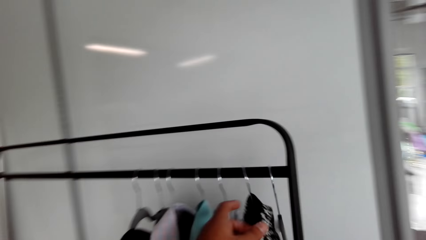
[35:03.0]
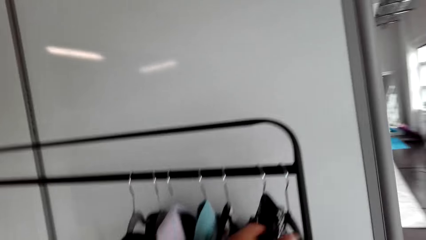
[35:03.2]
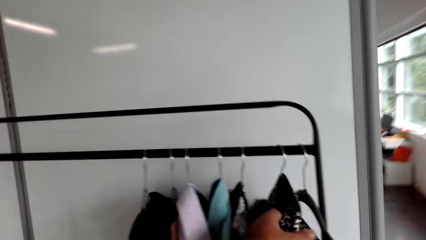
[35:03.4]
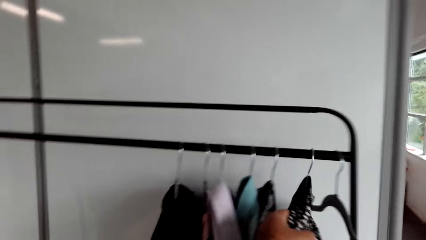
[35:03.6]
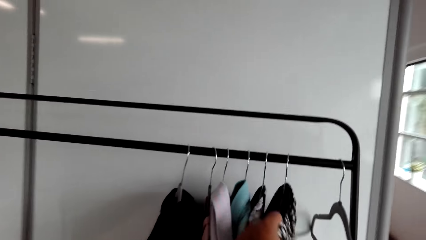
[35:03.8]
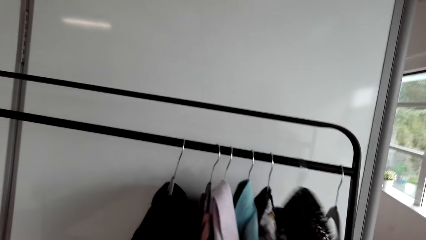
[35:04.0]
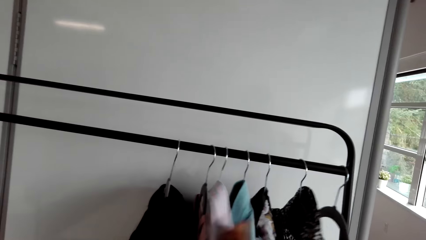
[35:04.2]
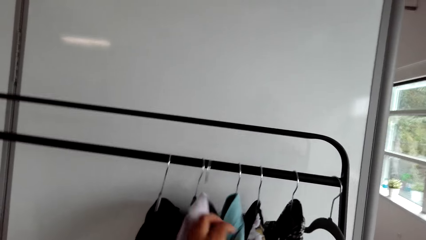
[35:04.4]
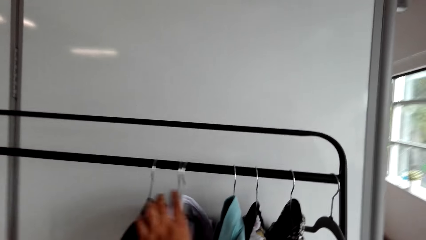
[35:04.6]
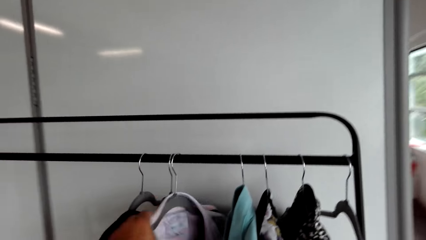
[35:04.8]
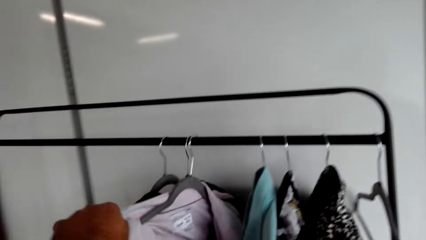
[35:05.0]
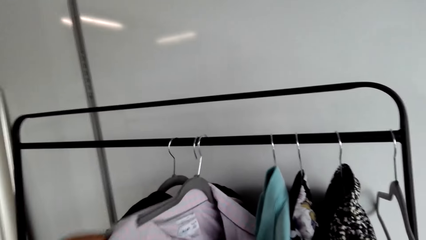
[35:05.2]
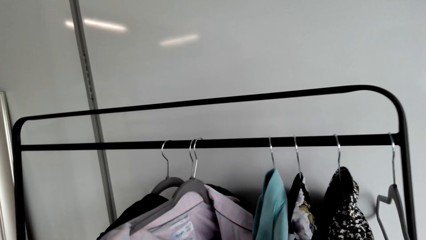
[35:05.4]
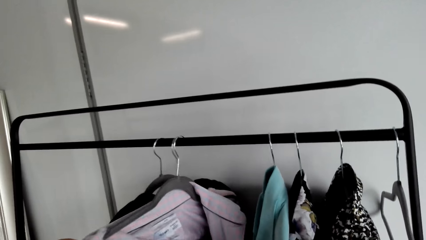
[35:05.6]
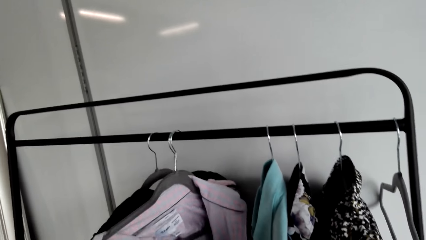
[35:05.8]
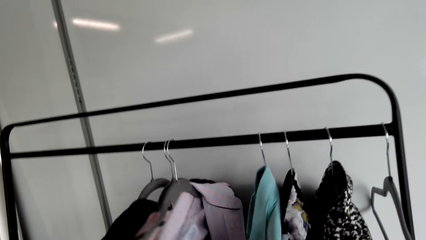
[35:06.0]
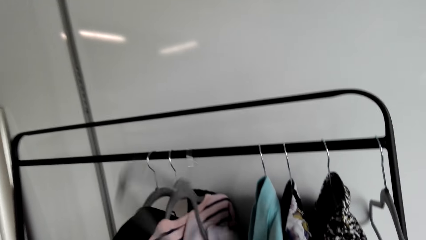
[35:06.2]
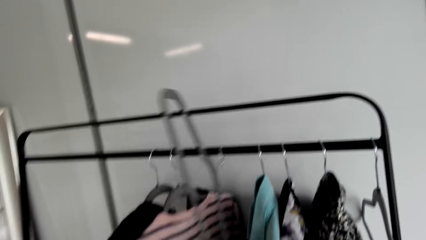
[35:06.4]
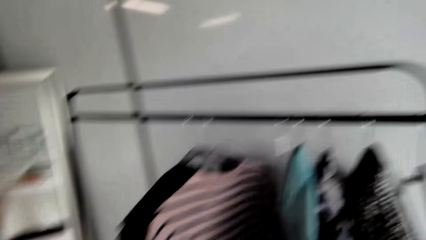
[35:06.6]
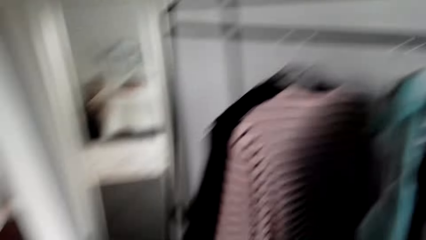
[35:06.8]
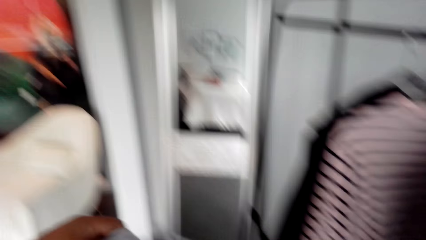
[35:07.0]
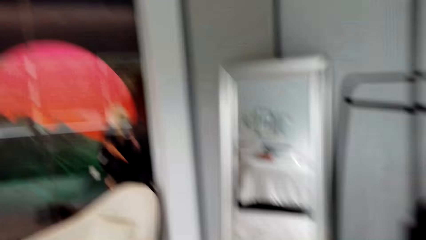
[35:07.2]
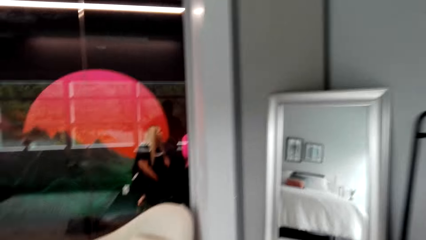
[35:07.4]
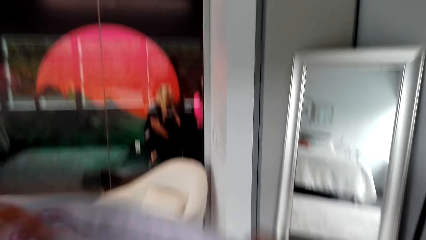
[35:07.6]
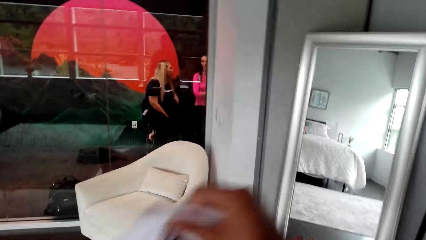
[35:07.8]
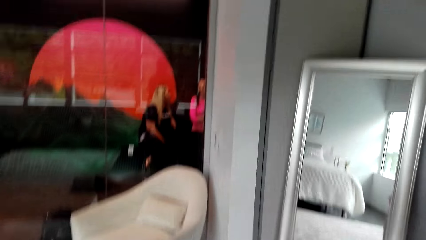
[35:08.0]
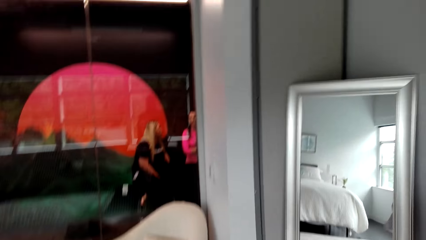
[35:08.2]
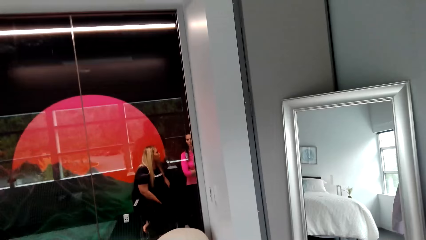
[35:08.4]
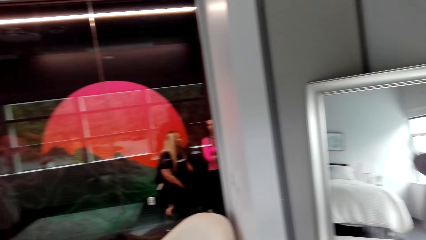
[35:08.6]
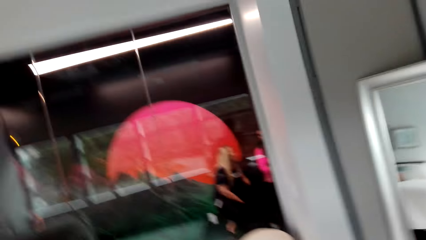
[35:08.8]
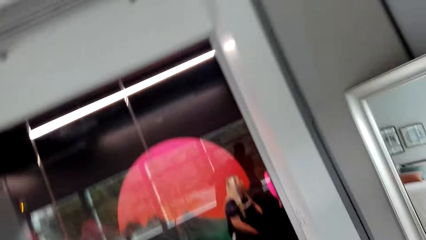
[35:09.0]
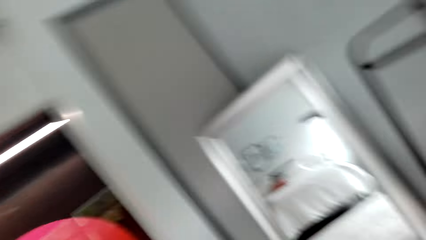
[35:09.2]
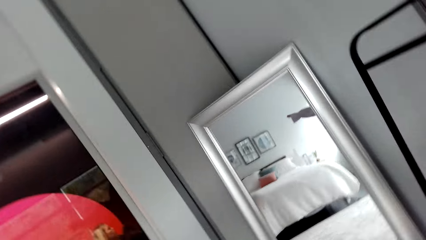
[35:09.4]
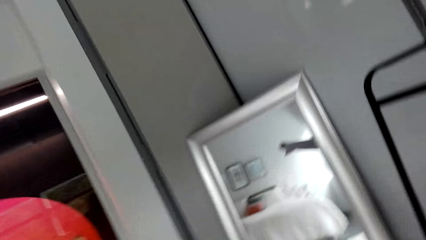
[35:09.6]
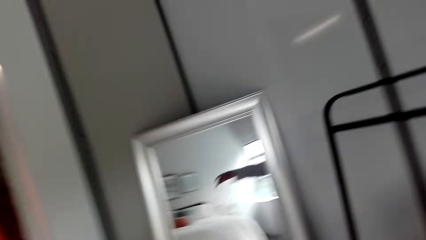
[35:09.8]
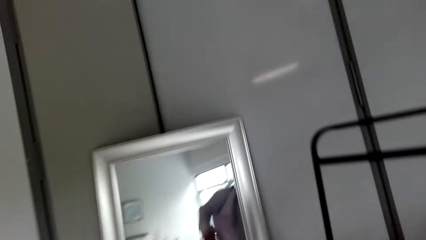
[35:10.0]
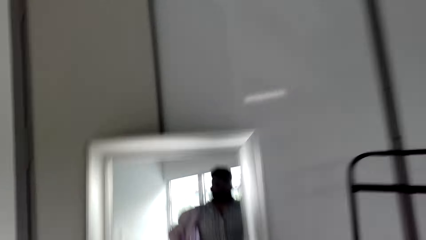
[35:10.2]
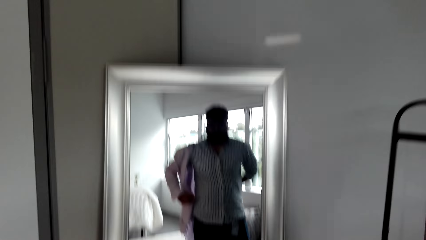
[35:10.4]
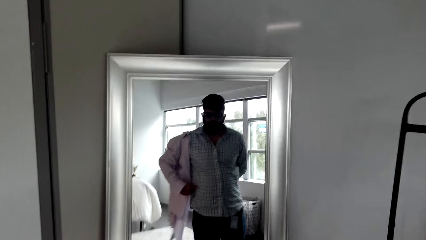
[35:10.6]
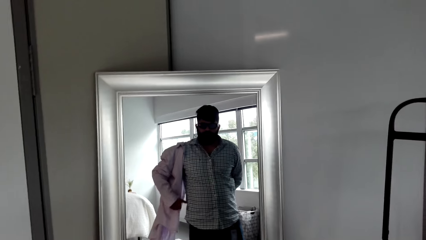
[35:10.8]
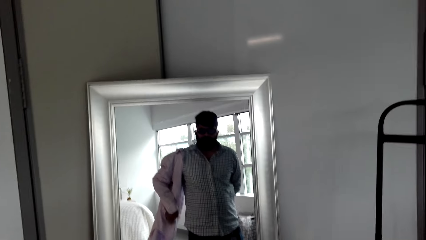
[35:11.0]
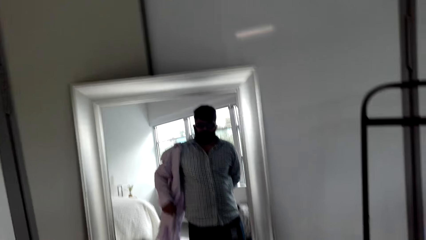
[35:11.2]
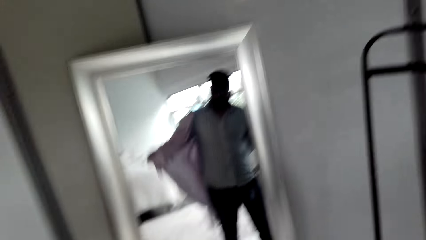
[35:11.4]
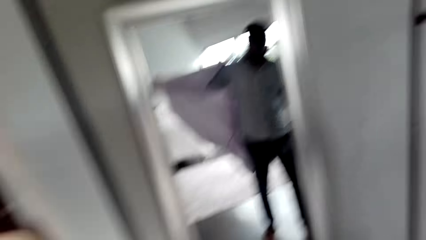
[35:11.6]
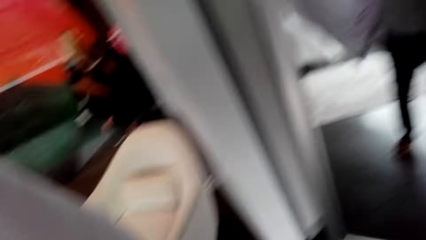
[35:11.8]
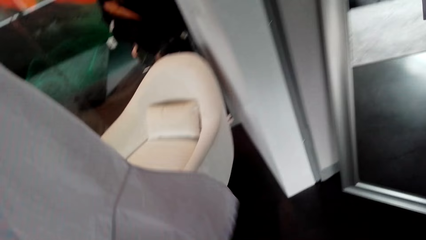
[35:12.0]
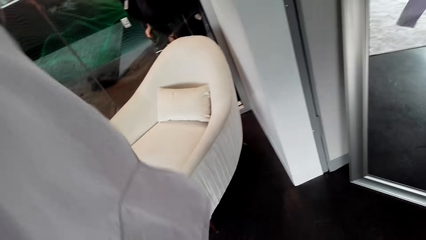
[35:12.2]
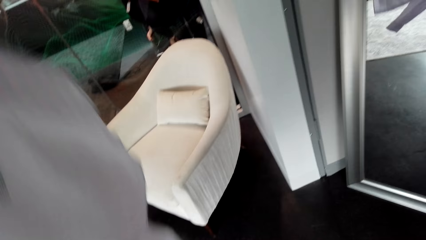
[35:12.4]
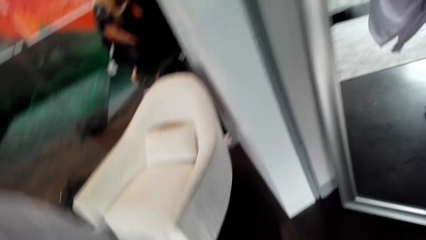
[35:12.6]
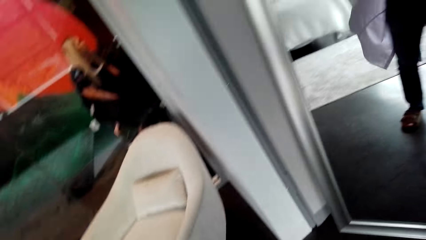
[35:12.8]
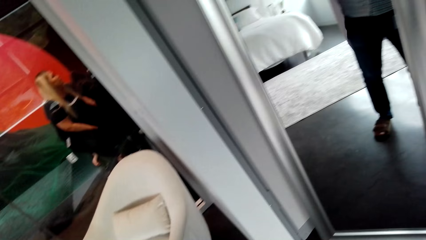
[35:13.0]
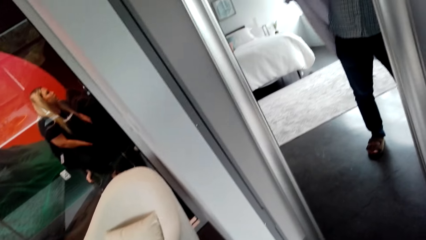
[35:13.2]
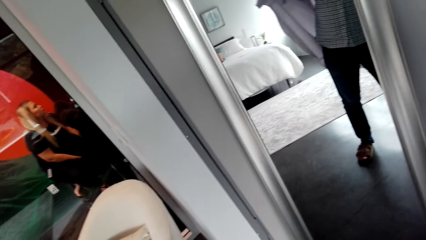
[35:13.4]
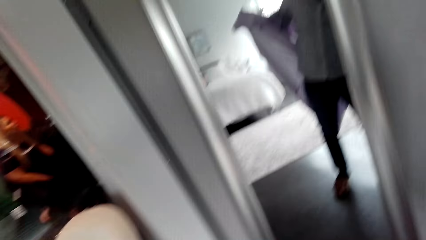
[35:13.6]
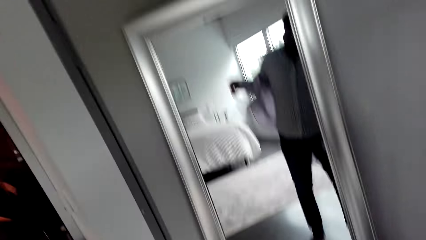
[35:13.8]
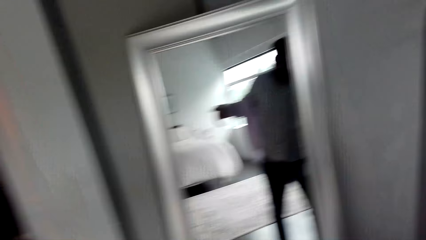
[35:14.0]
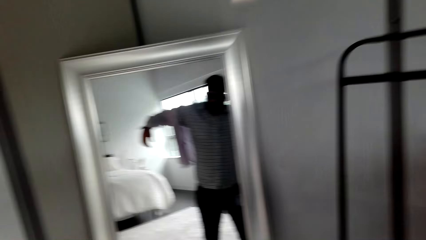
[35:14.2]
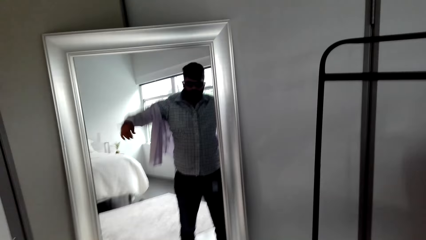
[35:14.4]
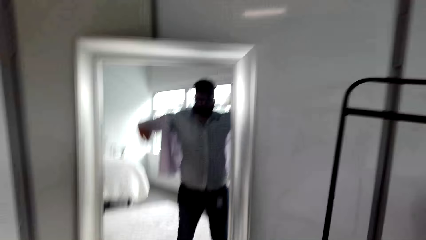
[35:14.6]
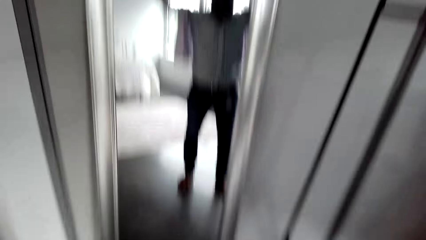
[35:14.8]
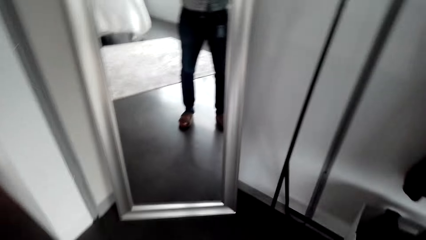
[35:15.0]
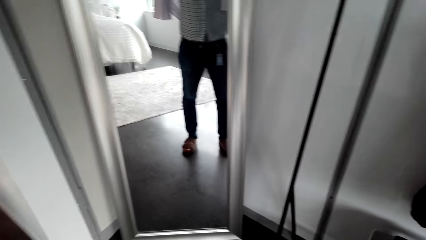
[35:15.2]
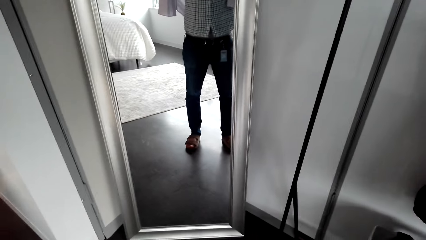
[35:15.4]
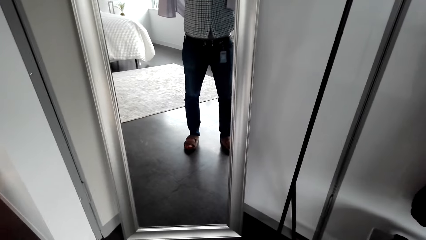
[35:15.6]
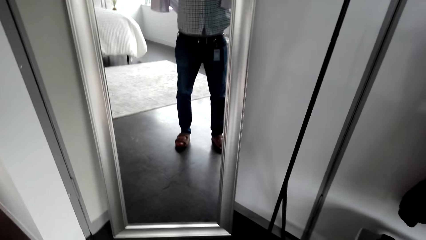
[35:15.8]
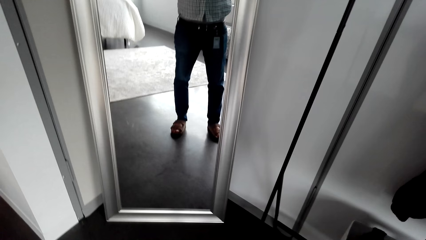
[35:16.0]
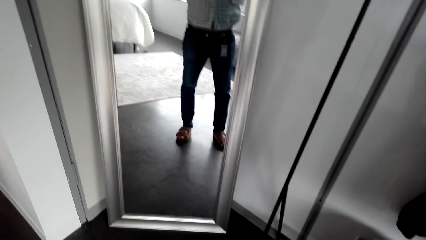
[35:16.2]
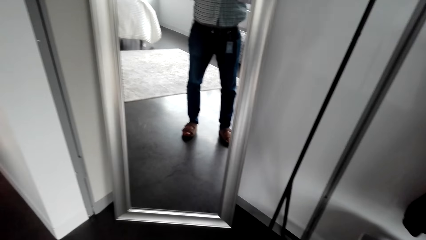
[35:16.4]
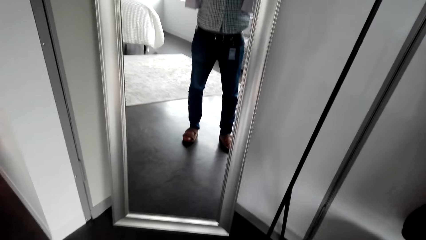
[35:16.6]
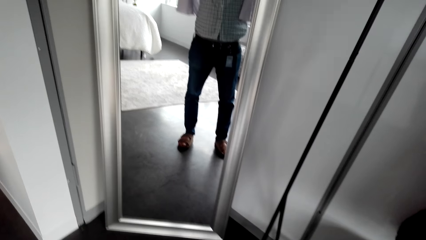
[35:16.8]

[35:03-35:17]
The camera wearer moves shirts on hangers on the clothes rack in the room. They pick a shirt from the hanger. They wear the shirt in front of the mirror. They look at the mirror.

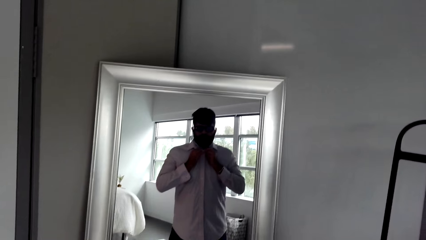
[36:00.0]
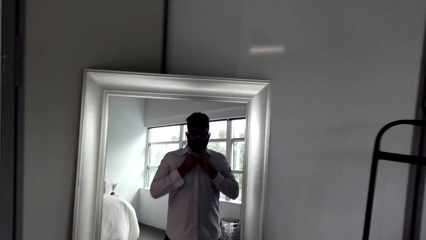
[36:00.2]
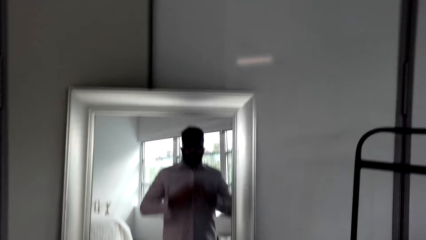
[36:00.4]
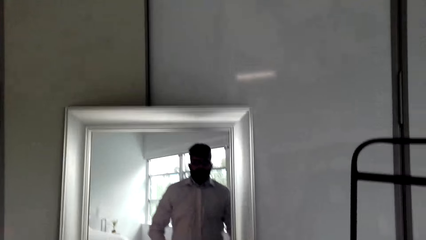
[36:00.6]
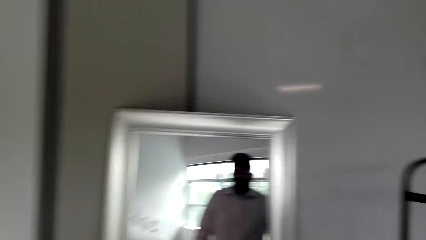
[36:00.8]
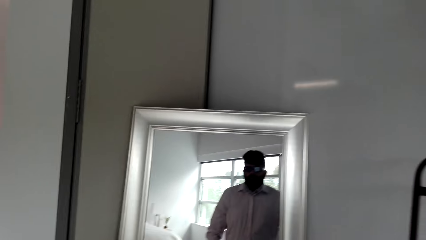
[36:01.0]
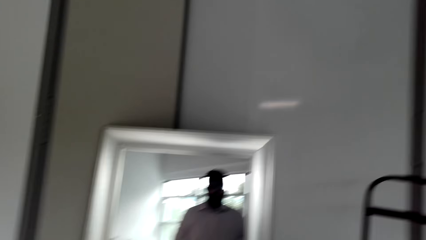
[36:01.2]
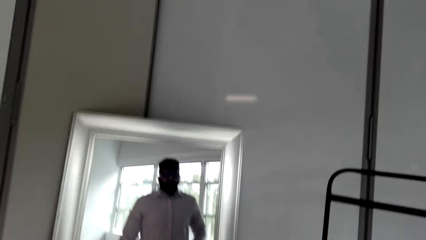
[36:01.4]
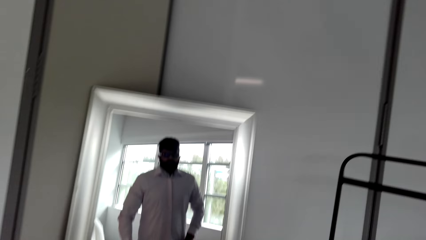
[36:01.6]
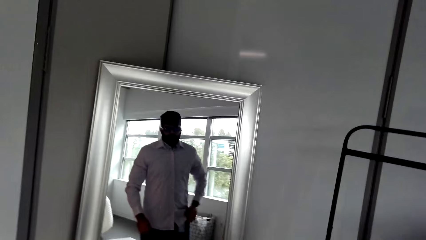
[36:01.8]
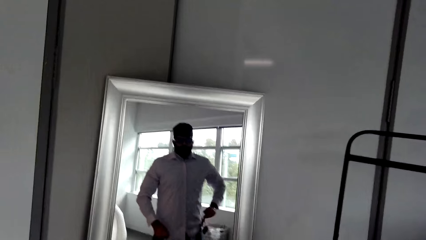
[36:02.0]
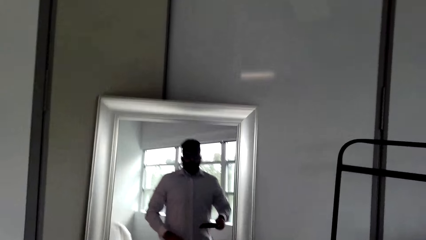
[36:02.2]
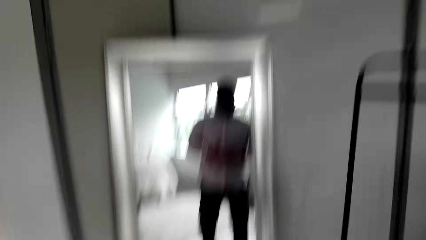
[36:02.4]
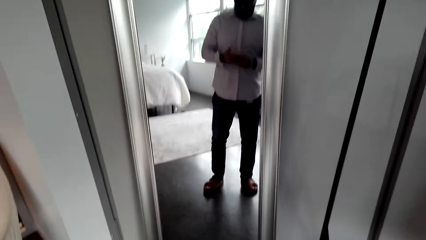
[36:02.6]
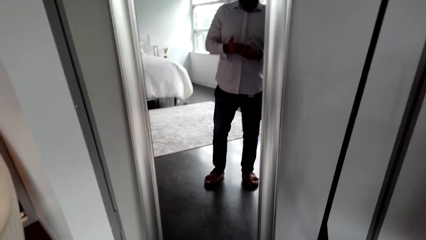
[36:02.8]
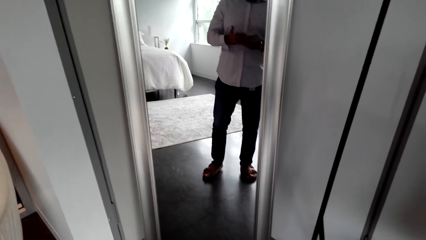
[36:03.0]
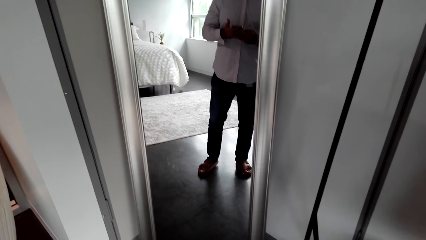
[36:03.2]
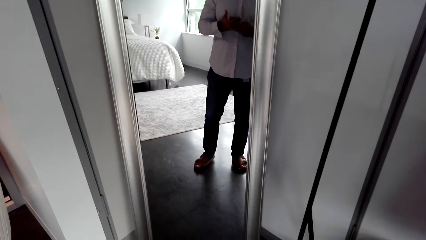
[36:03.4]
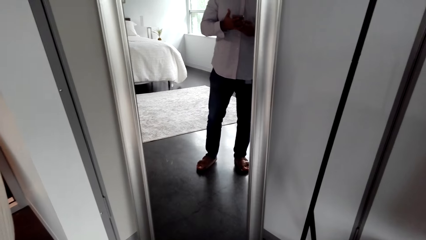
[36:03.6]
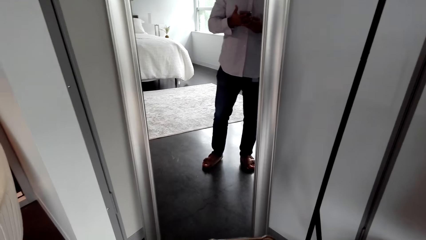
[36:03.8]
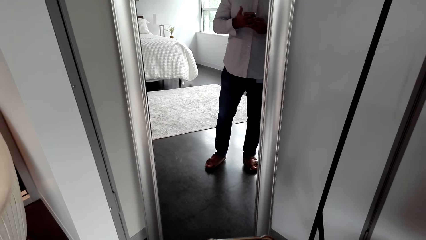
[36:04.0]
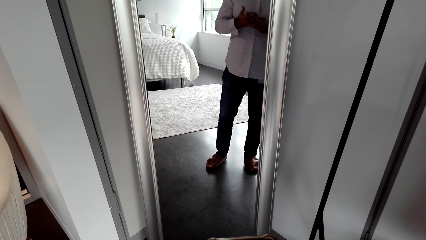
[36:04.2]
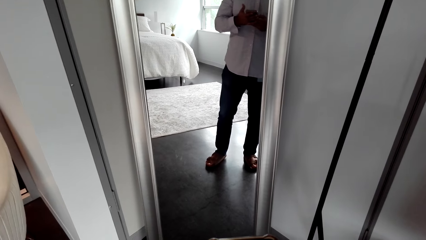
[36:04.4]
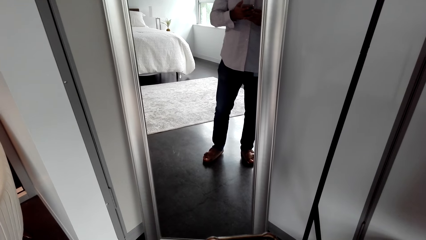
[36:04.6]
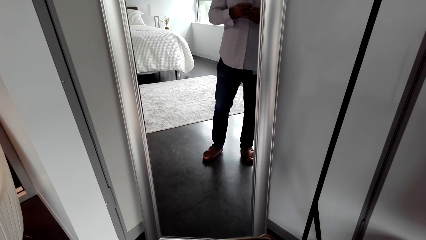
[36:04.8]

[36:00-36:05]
The camera wearer takes the phone out of his pocket. He uses the phone. He looks at the phone.
